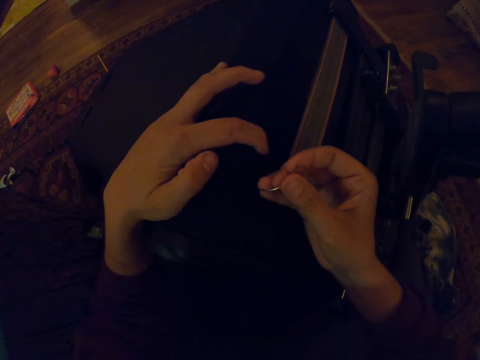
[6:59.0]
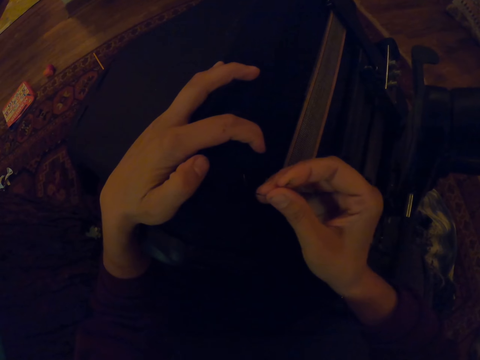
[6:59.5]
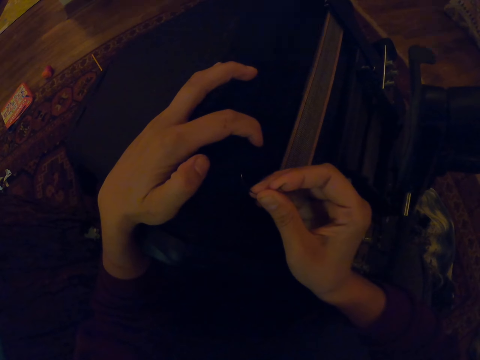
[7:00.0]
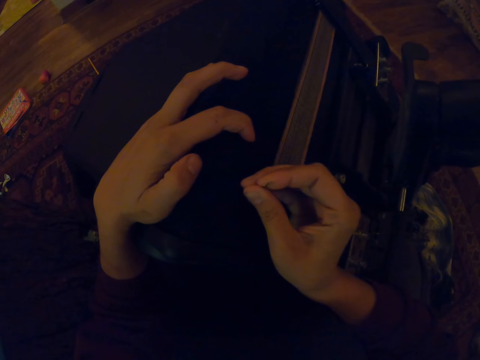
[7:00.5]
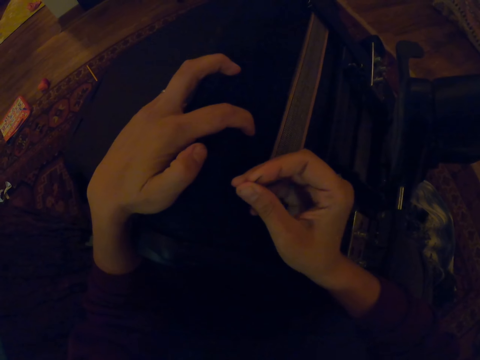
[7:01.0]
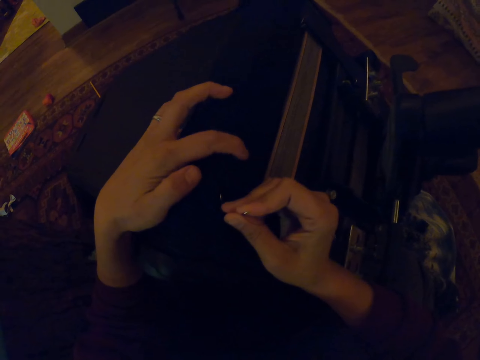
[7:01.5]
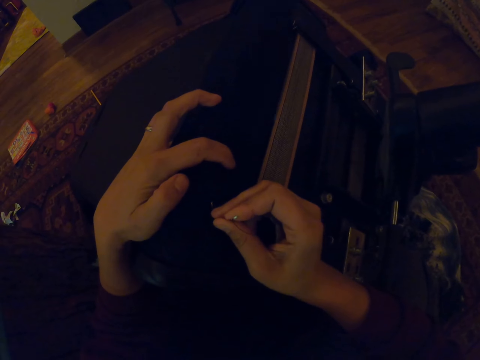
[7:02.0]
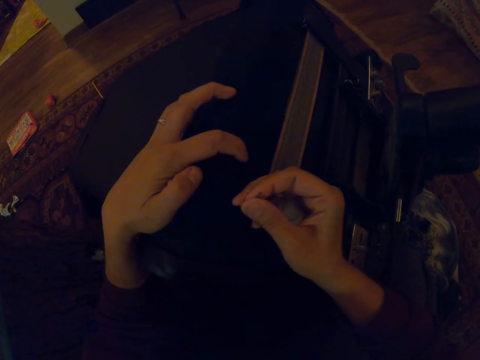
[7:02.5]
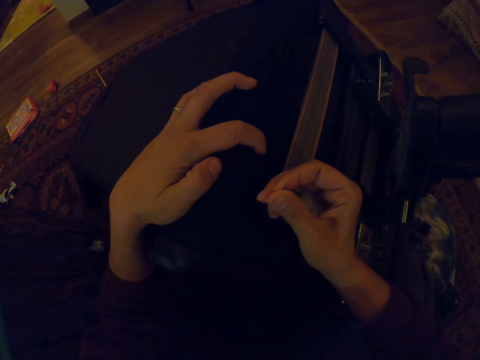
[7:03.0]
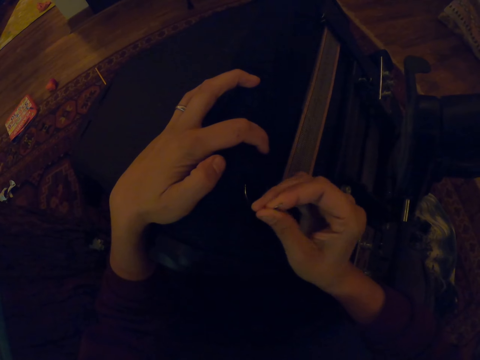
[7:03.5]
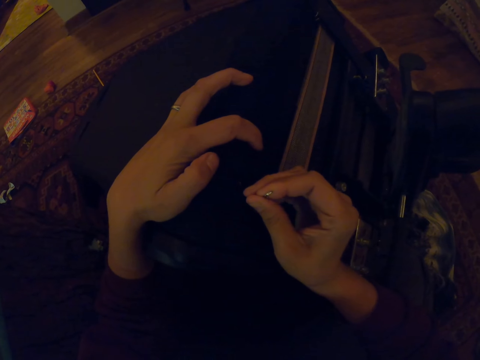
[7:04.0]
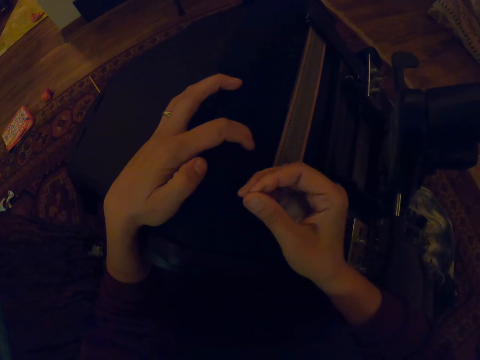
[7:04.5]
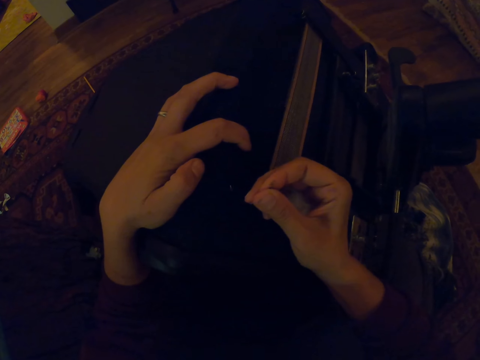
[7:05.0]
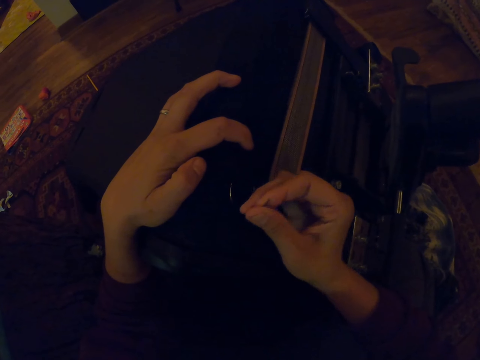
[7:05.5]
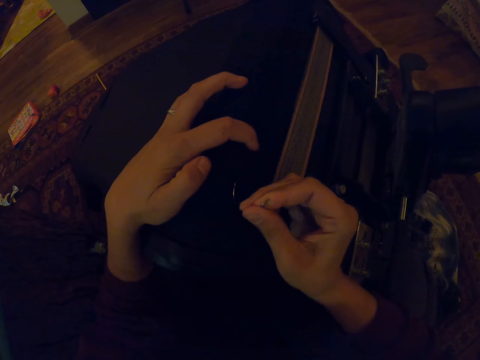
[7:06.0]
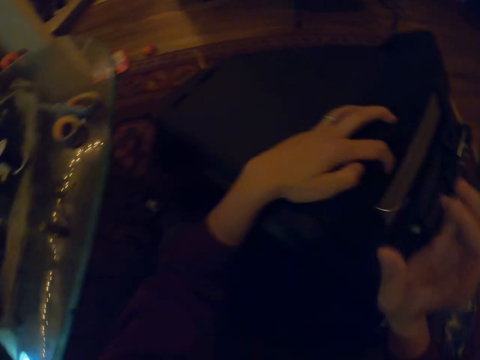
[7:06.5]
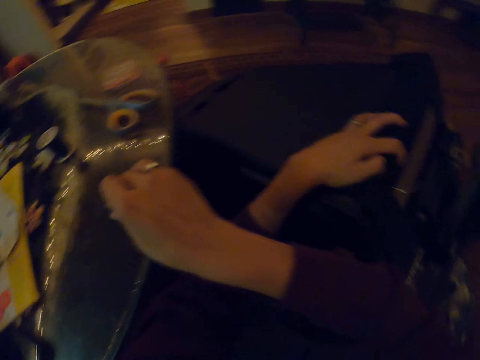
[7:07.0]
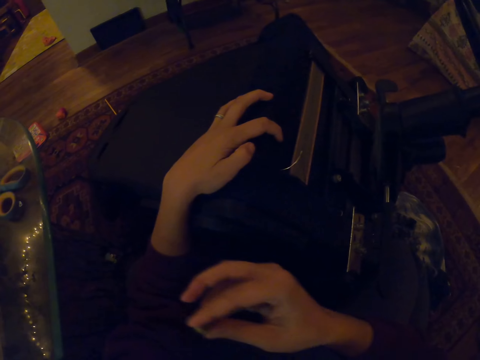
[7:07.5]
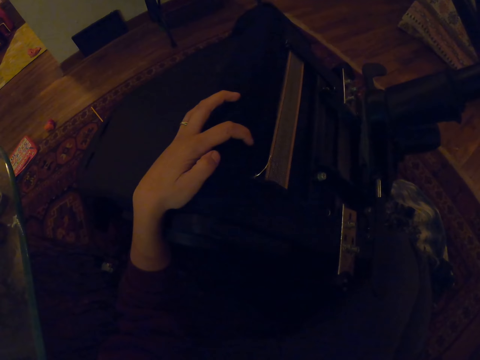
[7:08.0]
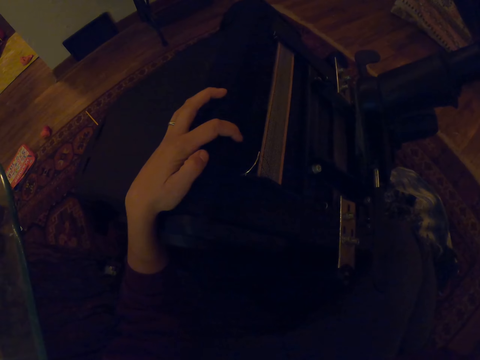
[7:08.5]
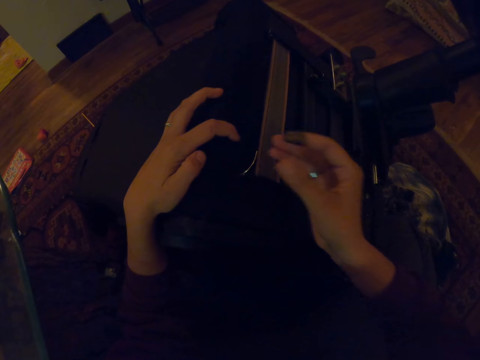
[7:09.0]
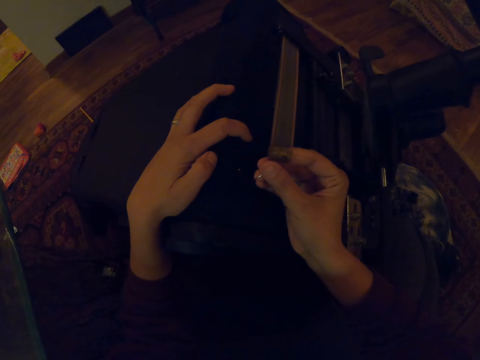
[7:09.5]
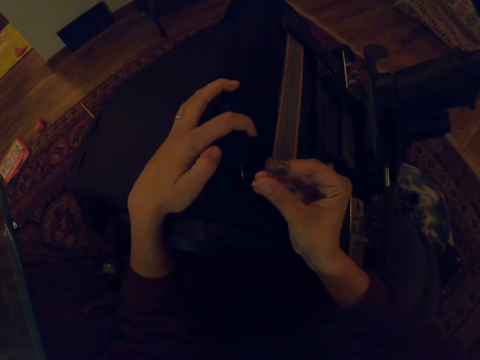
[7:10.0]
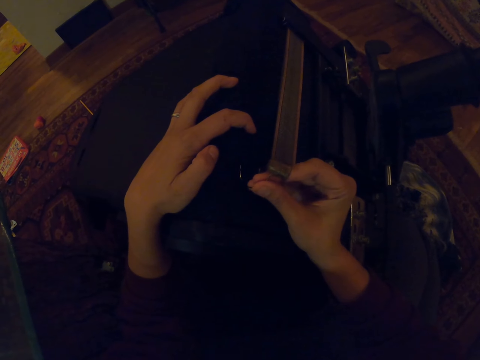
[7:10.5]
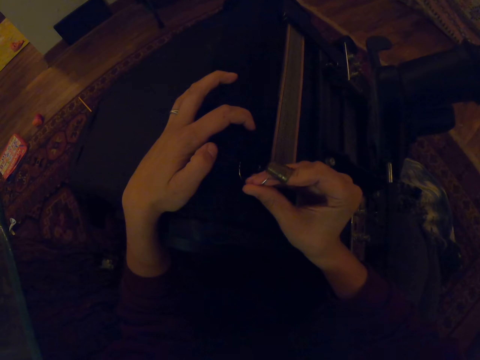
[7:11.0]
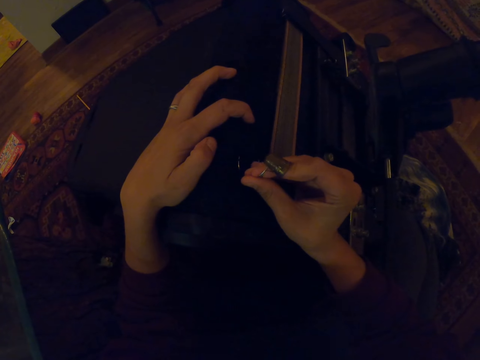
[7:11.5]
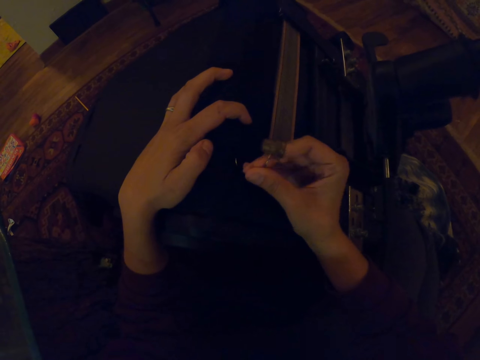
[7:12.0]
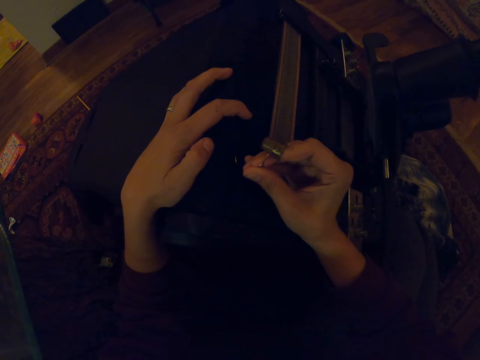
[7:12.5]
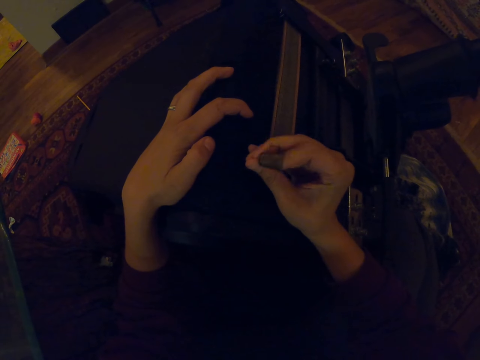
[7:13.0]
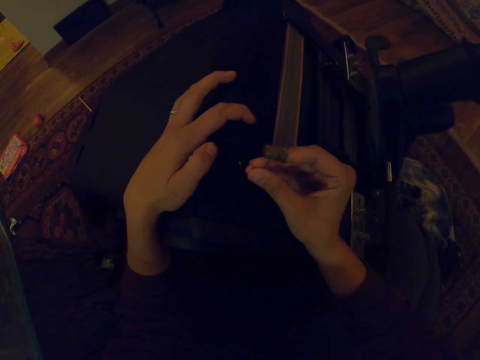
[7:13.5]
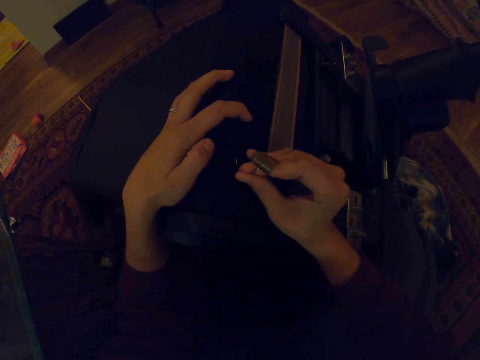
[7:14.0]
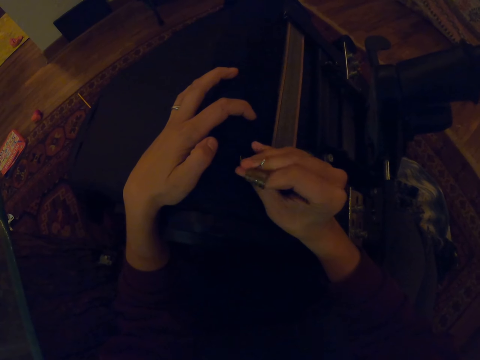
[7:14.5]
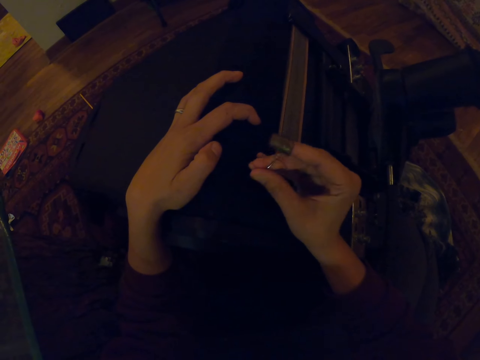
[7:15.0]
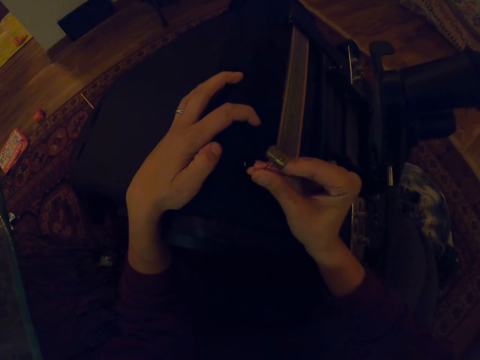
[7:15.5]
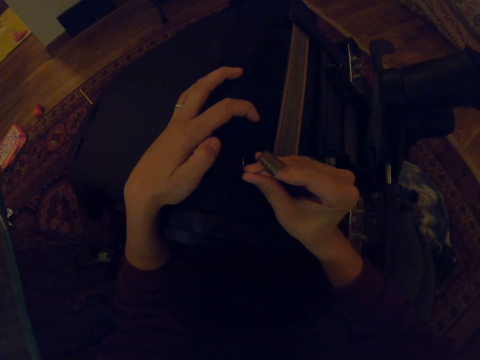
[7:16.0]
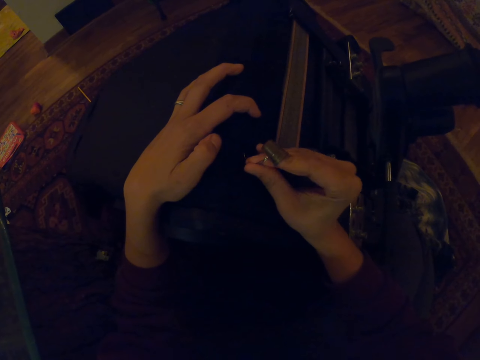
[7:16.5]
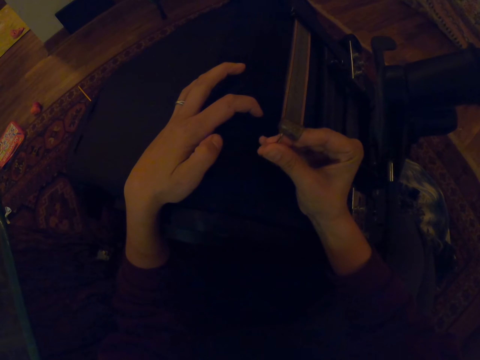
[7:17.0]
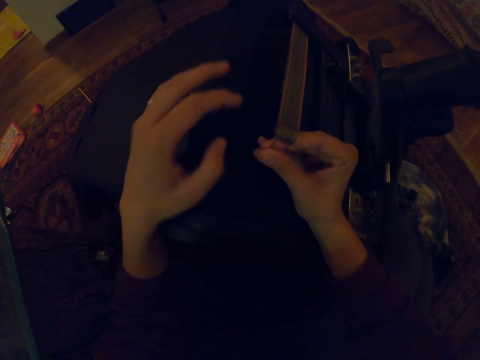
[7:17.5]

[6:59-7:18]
The camera wearer picks up the thimble from the table. They sew the chair with the thimble on.

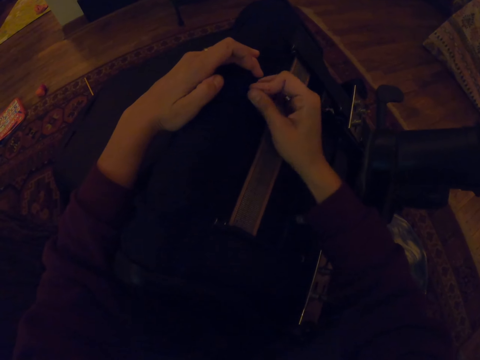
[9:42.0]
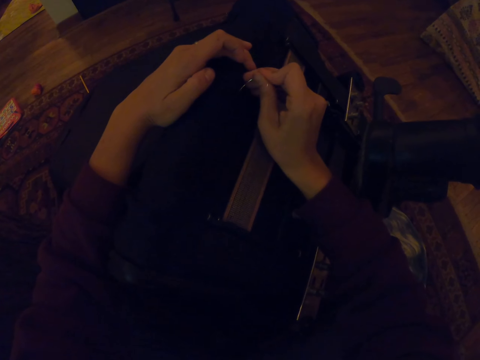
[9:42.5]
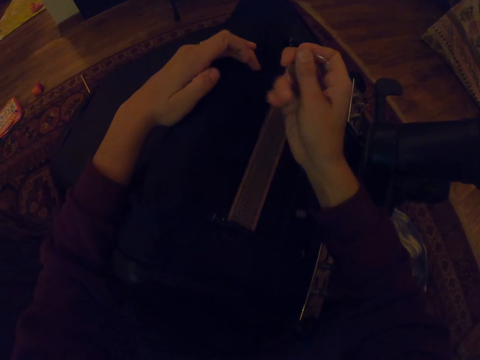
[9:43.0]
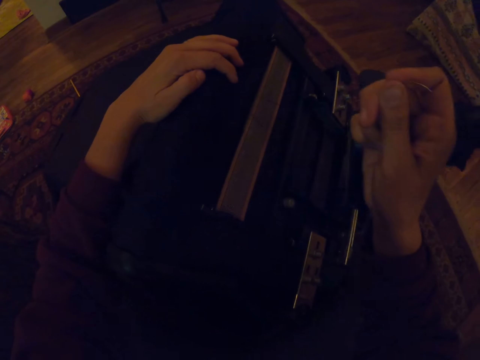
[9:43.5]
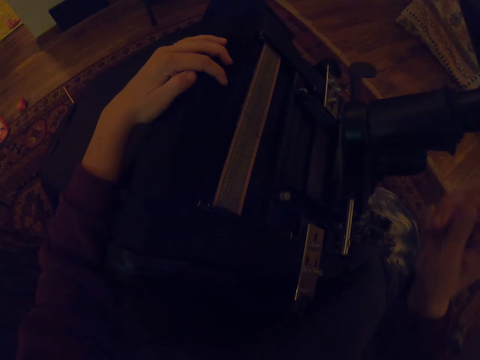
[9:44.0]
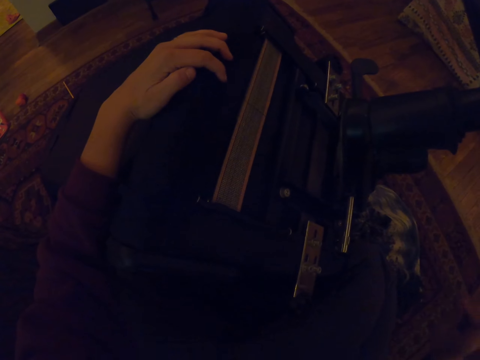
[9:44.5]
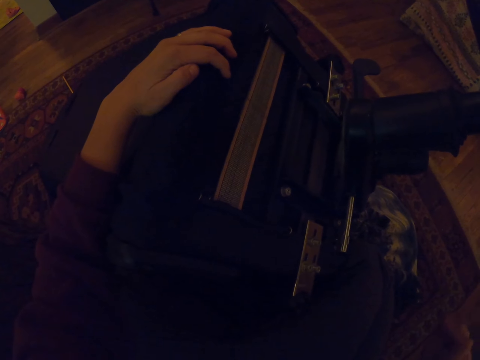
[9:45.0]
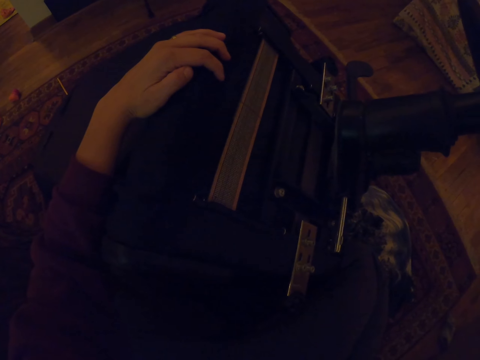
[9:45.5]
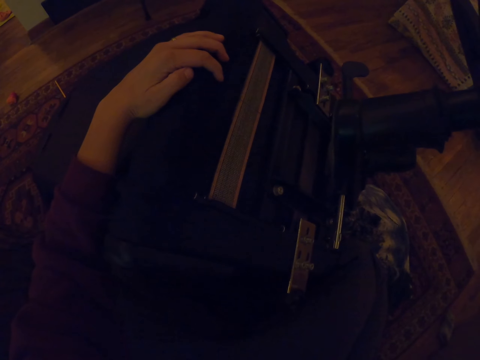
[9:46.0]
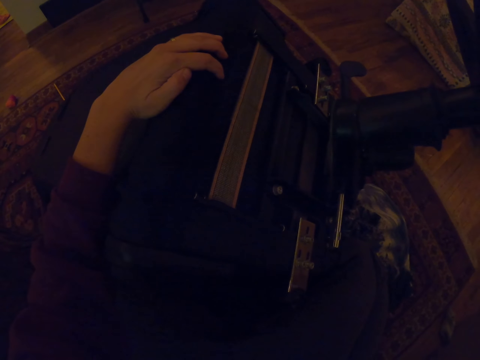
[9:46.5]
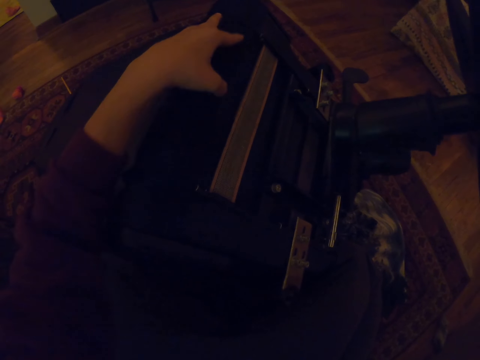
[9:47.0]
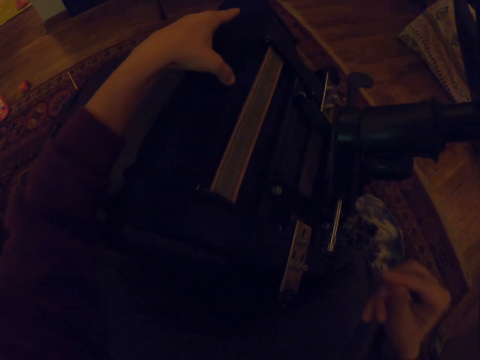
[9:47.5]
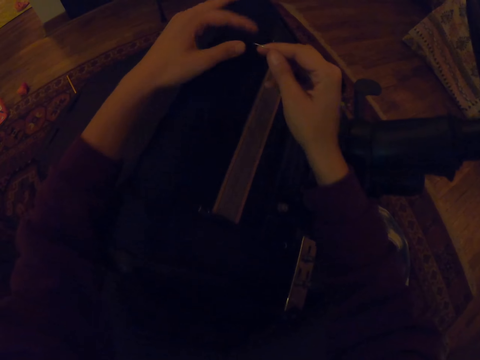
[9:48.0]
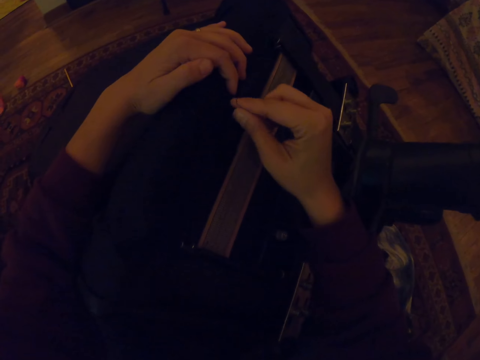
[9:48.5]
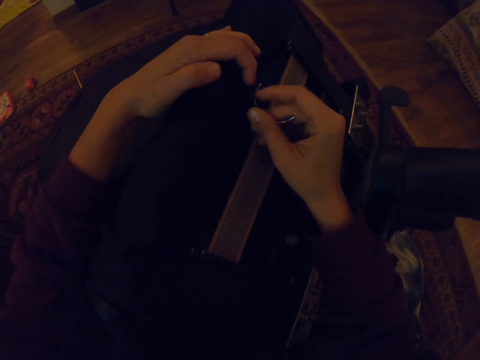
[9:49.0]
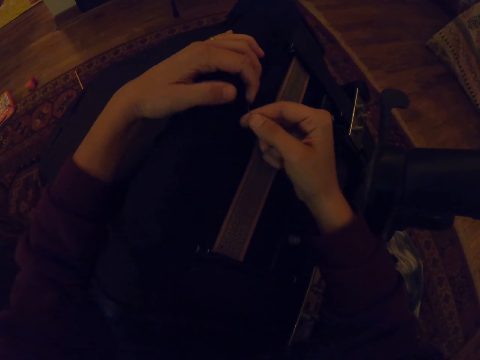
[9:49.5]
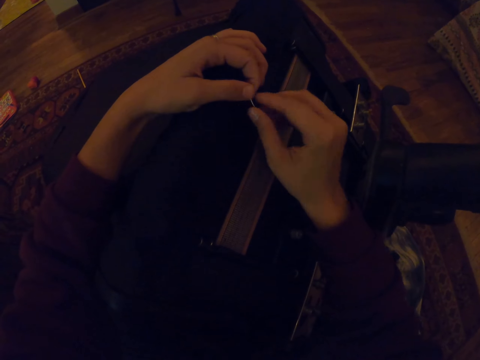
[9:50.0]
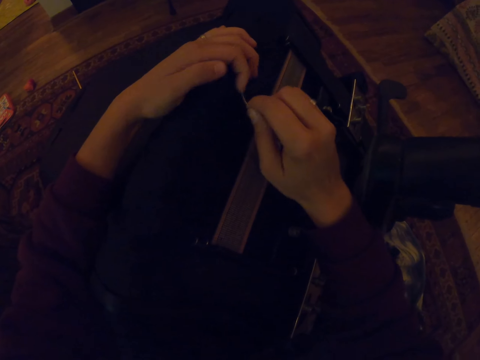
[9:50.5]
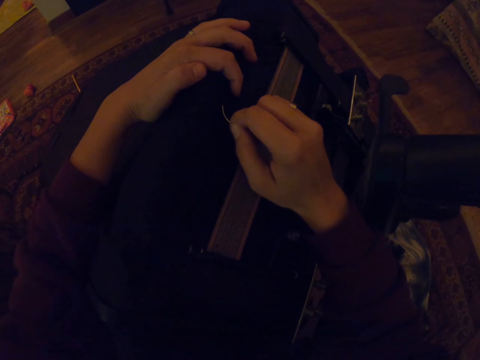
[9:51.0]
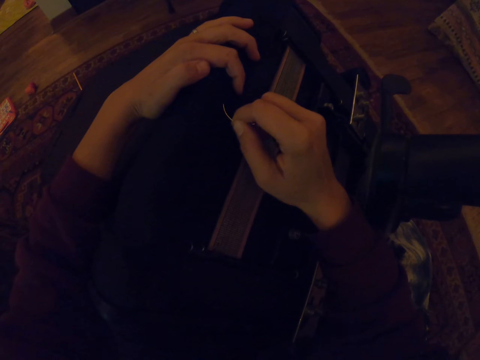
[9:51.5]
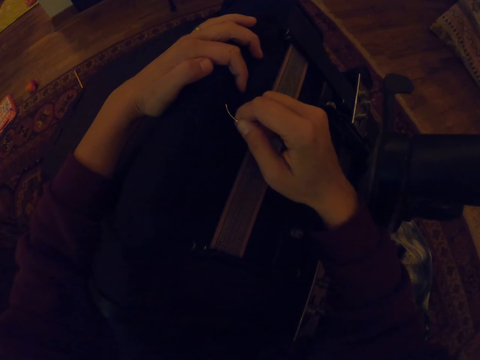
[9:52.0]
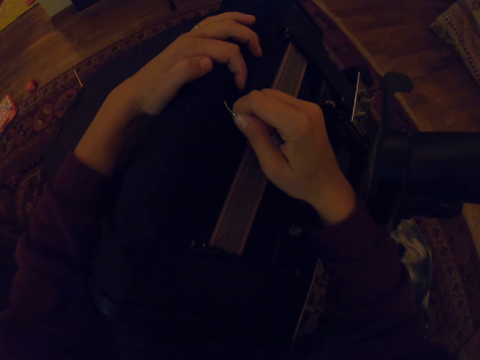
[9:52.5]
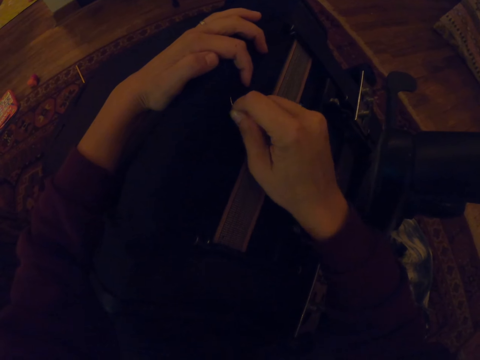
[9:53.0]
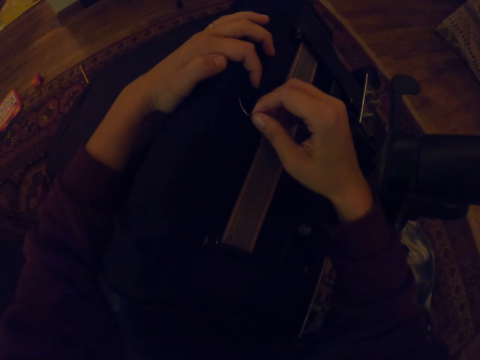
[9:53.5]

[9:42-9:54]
The camera wearer stretches the thread. They fix a curved hand needle.
